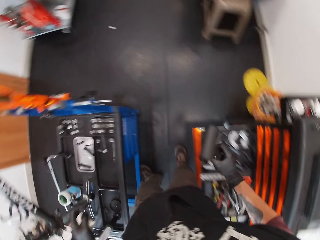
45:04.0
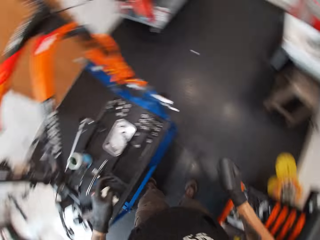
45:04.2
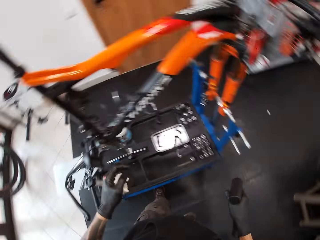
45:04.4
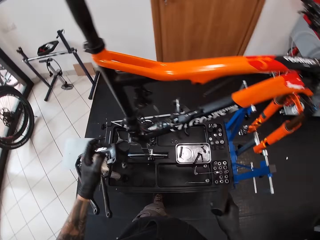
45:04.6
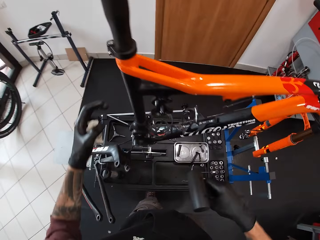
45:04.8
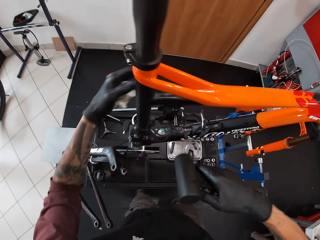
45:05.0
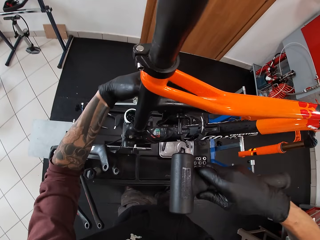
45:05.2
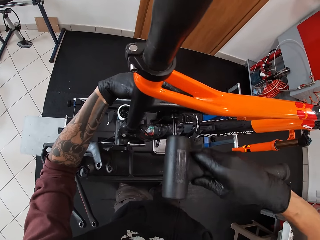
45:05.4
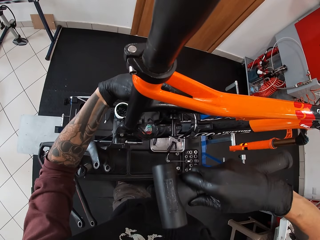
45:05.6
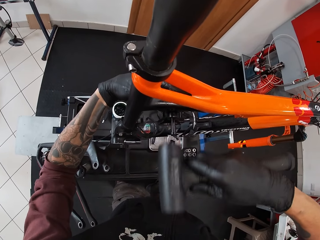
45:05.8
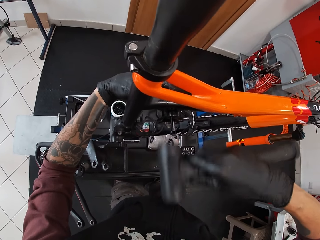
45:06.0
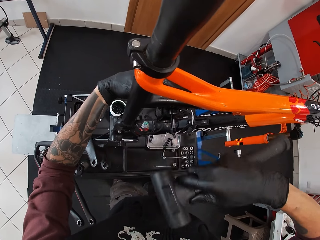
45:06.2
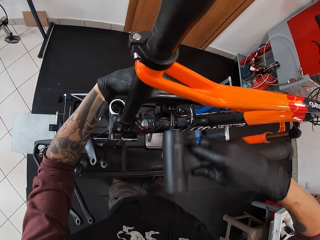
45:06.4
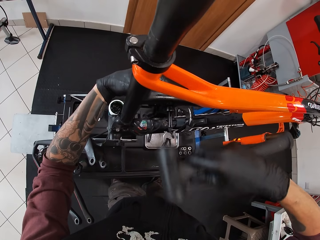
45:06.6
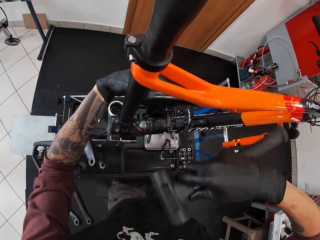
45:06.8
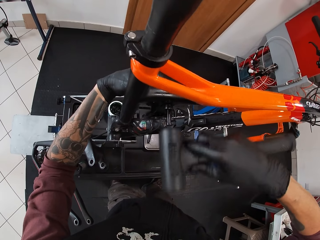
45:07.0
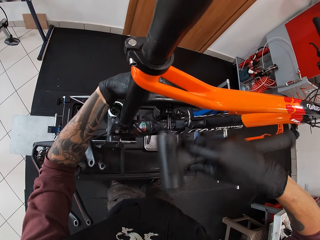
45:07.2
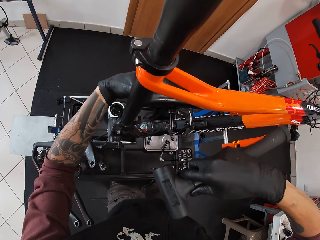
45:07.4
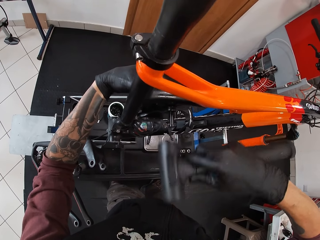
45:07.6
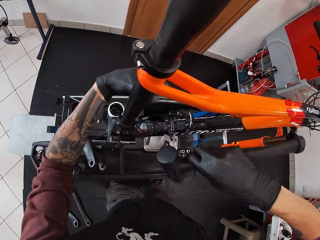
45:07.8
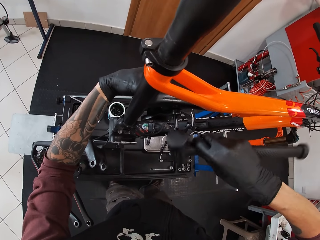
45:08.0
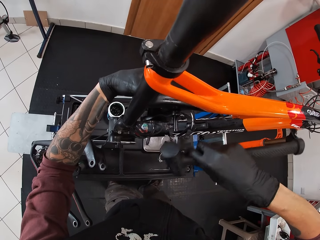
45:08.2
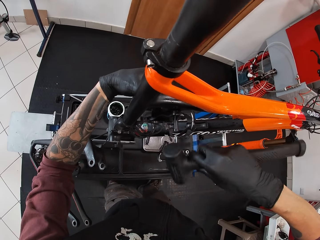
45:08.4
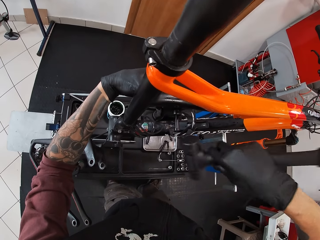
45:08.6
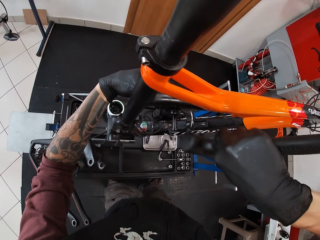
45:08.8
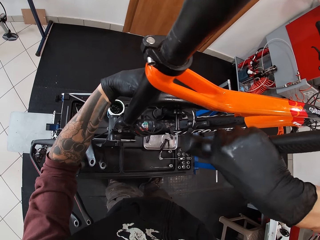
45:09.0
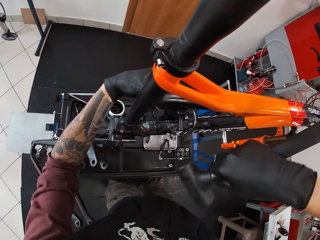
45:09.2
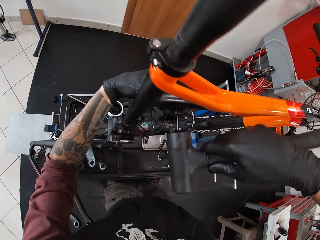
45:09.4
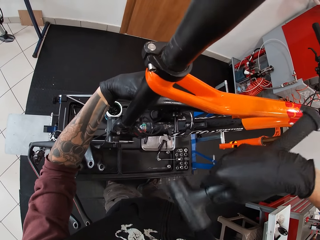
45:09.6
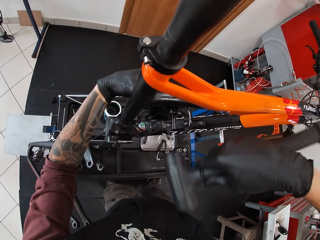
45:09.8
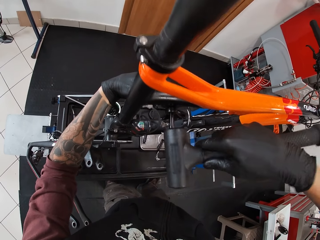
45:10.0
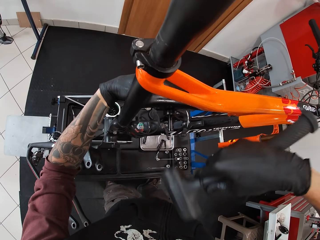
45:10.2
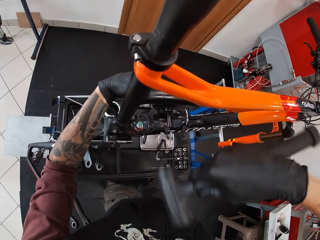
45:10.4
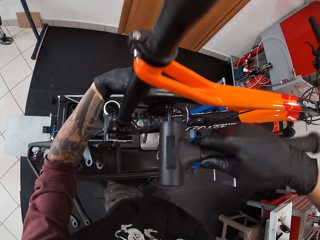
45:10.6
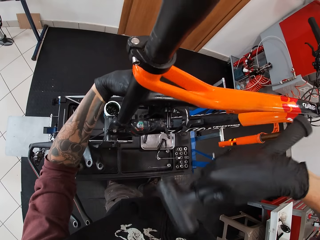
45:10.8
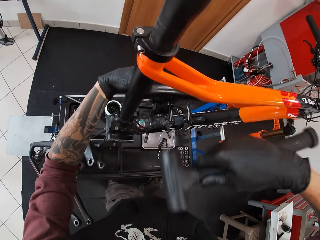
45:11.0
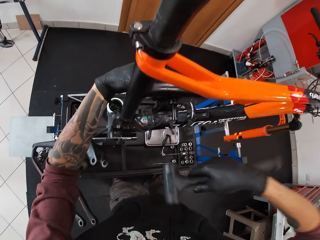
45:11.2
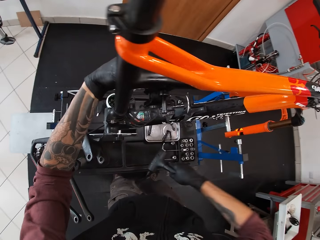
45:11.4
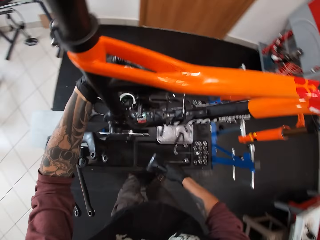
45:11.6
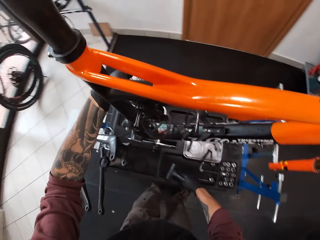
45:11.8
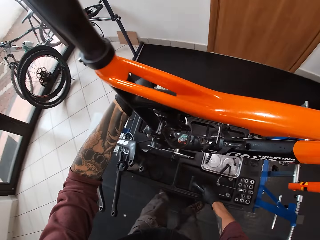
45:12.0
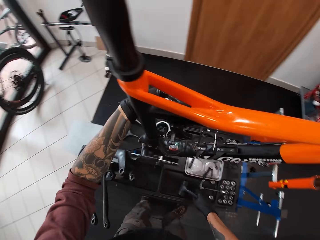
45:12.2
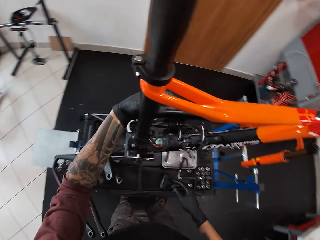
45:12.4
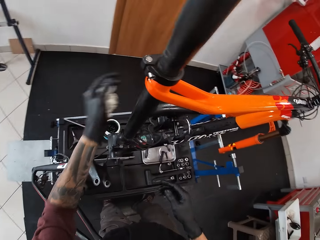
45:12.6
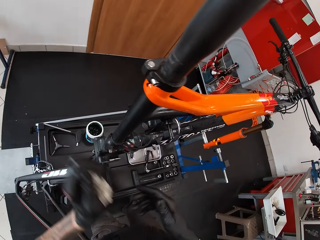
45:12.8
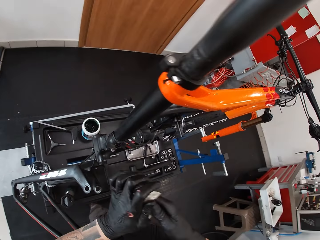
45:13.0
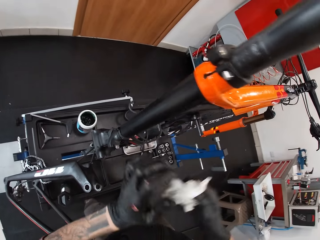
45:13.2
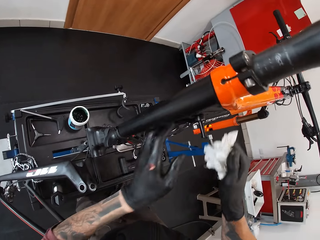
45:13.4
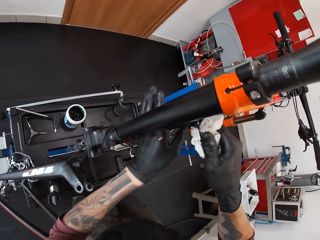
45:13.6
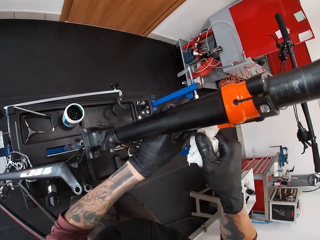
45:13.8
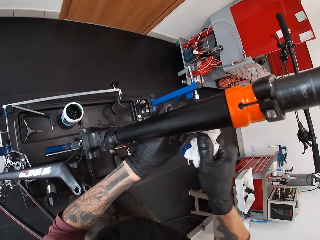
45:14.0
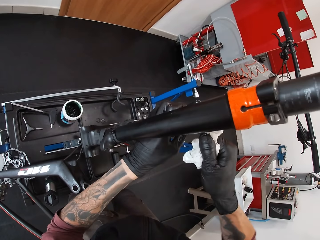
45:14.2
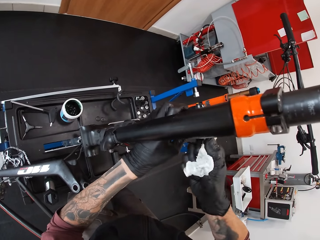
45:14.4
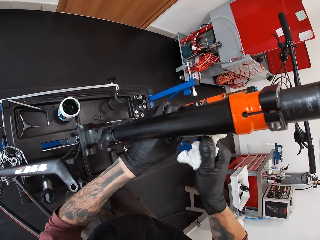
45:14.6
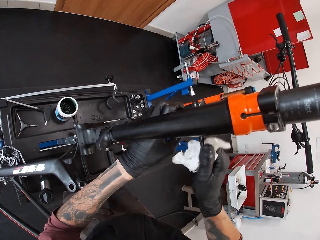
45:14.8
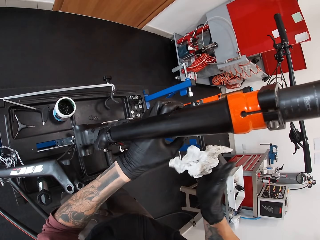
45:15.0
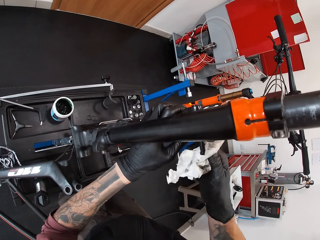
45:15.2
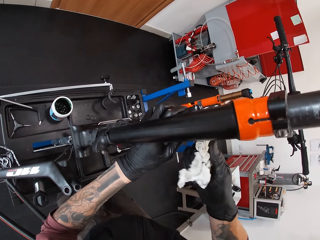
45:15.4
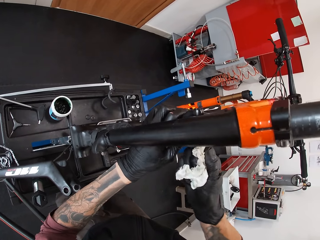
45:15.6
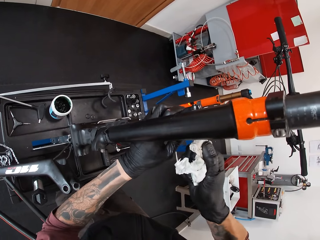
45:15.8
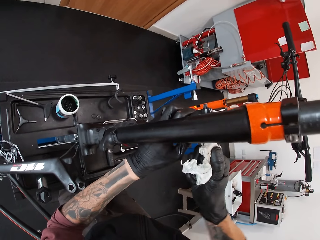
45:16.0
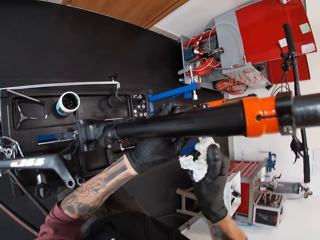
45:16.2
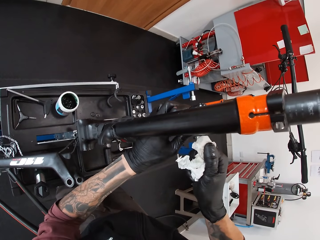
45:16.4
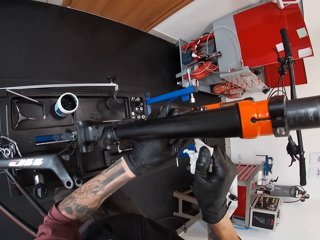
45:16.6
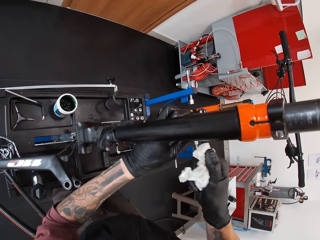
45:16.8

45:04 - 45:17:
The camera wearer holds the frame spare with his left hand. He hits the bolt in the frame spare into the bicycle joiner with the hammer in his right hand. He puts the hammer down. He untightens the bolt.

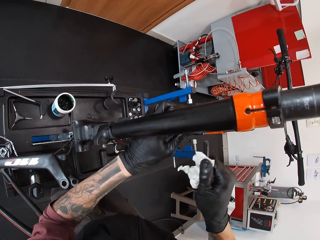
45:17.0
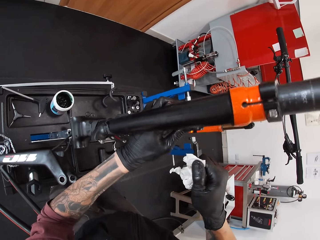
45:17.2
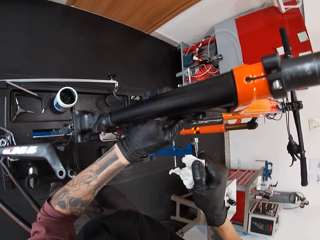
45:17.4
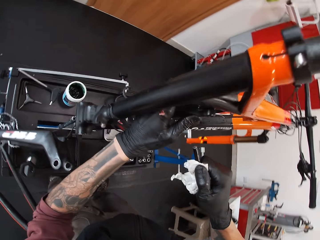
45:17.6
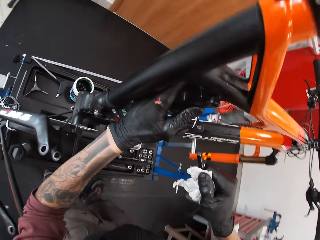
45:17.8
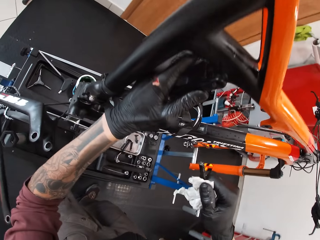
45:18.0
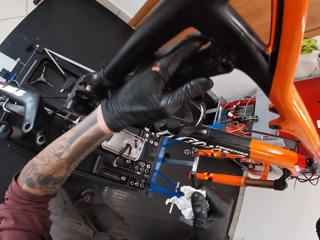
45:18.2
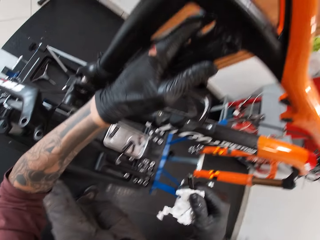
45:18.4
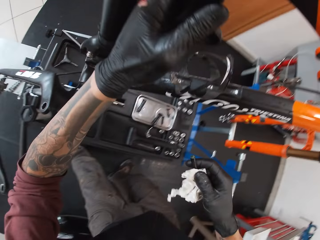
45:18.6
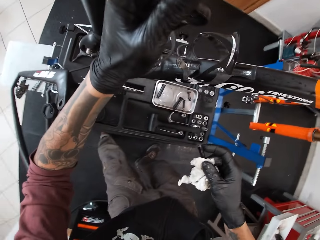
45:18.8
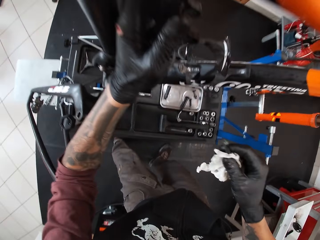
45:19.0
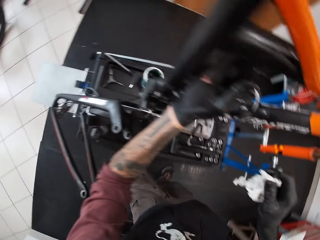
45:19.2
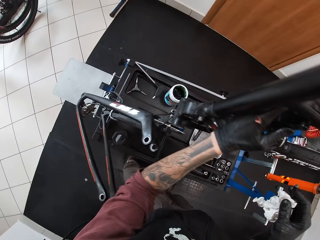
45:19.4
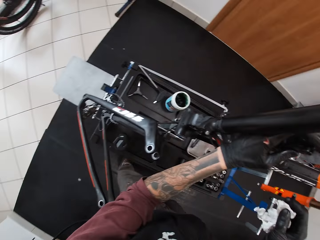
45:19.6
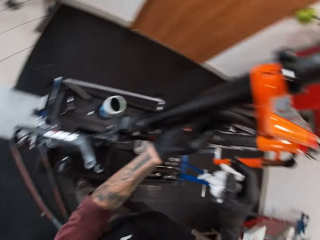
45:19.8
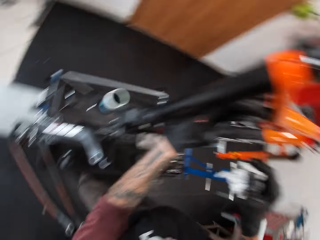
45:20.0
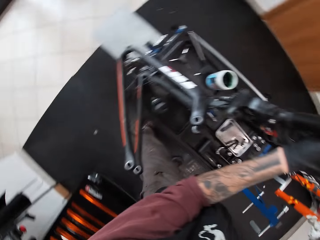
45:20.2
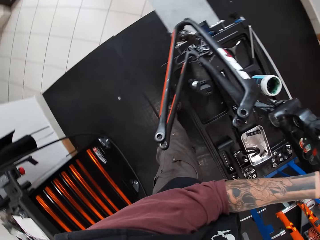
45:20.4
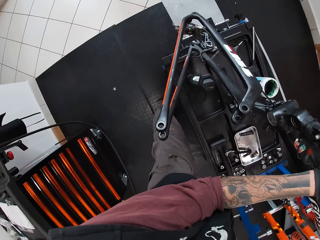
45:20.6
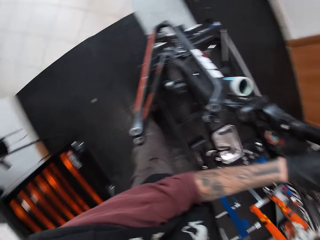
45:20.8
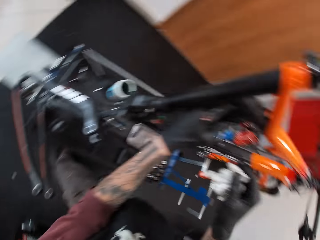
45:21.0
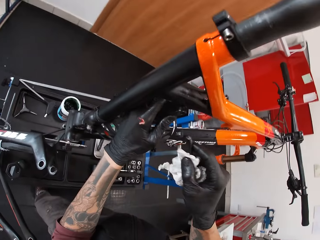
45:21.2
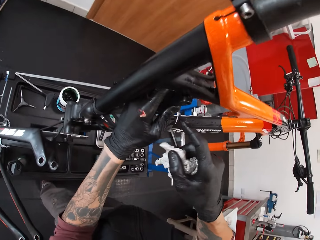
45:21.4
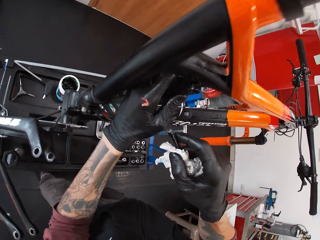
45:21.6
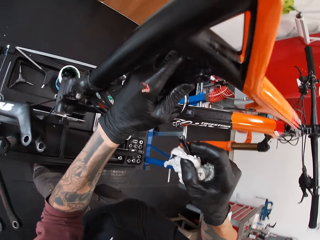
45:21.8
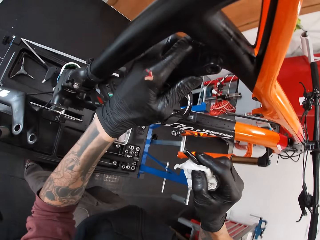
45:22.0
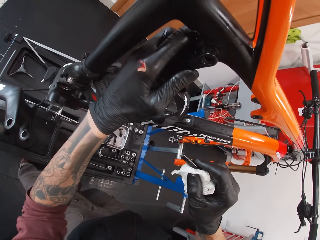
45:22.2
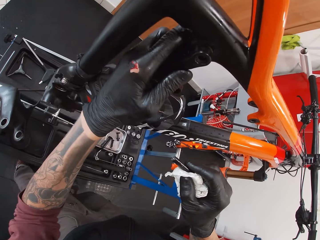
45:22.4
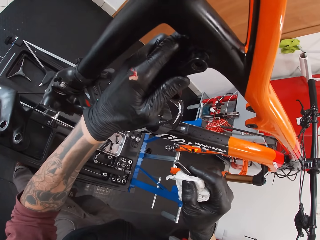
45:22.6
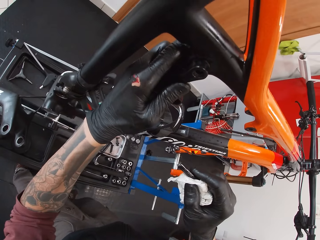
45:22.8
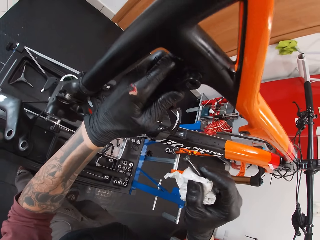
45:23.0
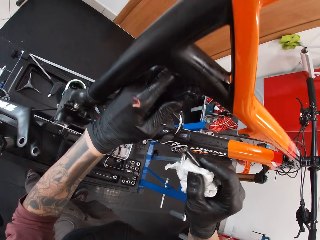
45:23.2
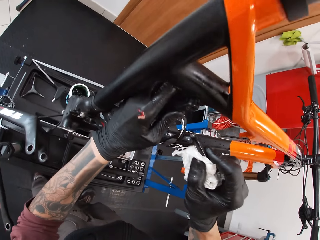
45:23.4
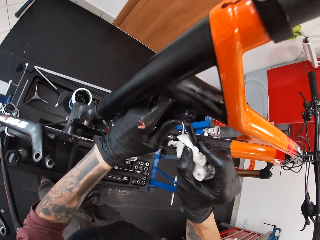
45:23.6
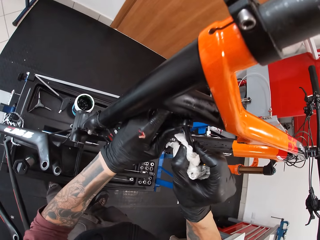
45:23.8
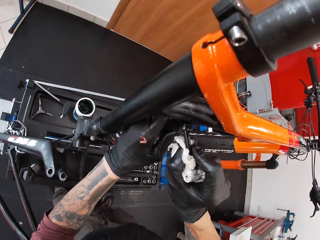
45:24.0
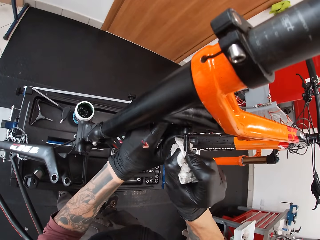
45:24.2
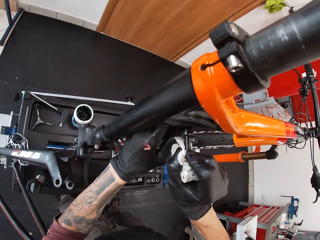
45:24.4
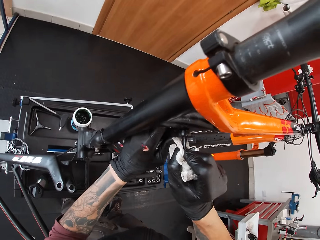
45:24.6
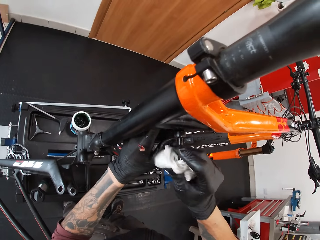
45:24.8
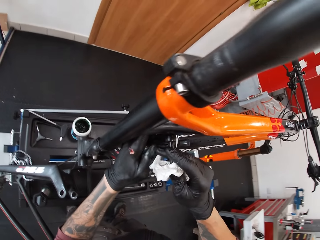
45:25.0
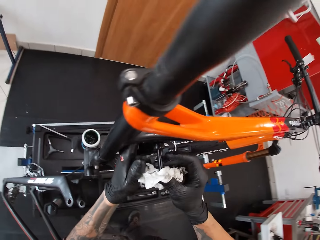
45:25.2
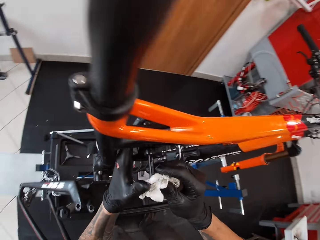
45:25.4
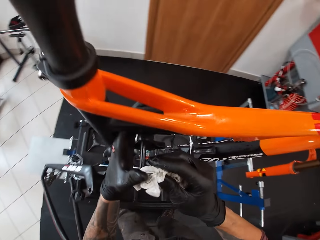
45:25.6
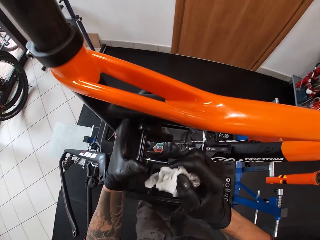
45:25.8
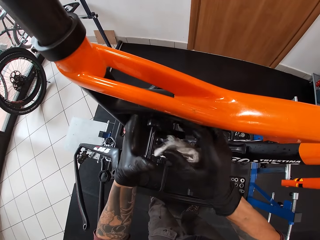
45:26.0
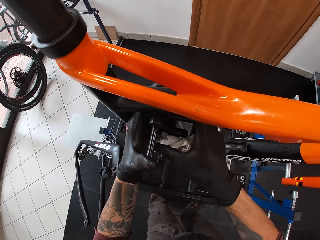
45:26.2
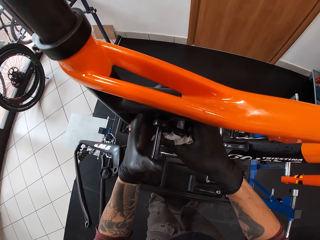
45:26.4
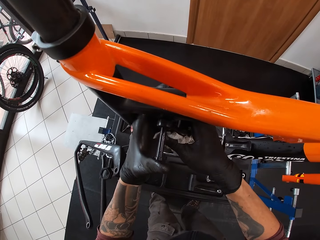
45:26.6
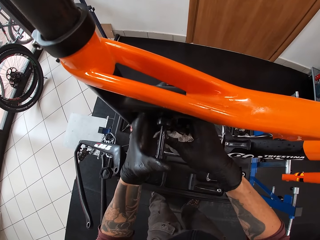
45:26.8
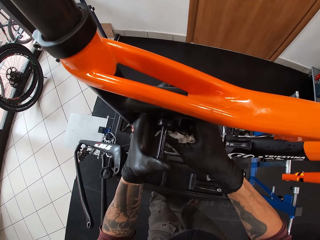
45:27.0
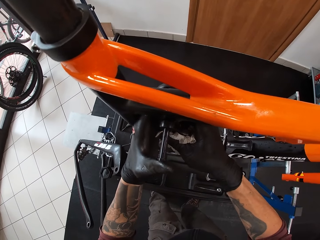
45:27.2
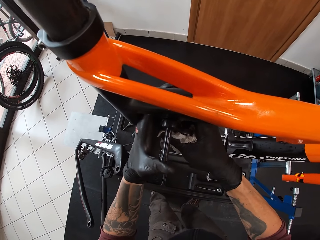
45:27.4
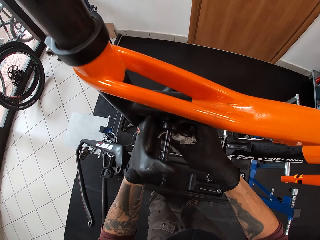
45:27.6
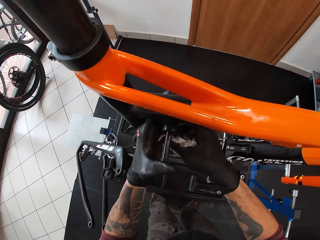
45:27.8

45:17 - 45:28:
The camera wearer removes the bolt from the bicycle with his right hand. He looks around. He pushes the bolt into the bicycle hole with his left hand.
